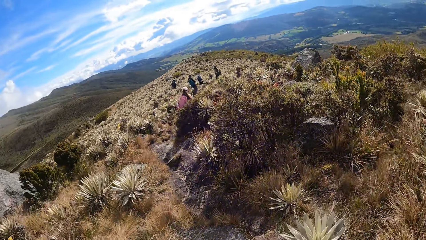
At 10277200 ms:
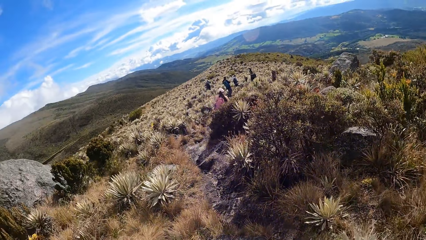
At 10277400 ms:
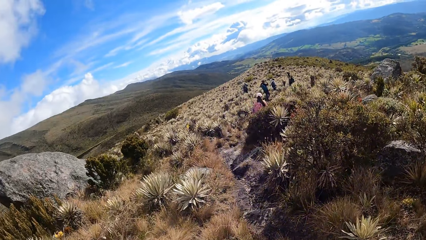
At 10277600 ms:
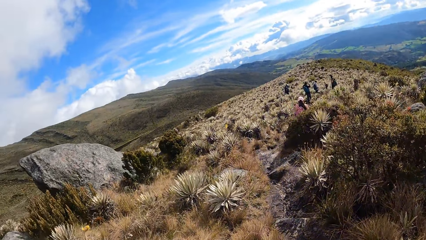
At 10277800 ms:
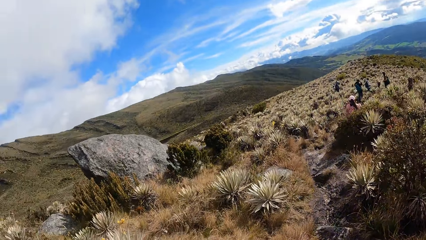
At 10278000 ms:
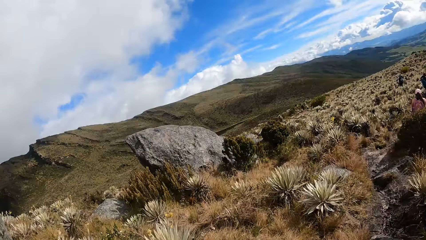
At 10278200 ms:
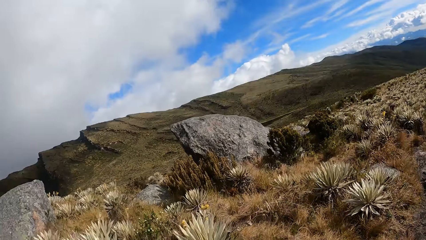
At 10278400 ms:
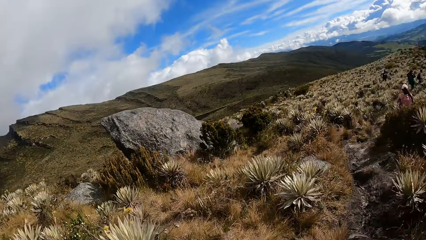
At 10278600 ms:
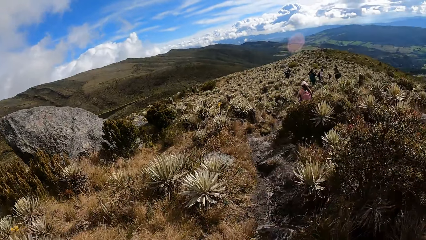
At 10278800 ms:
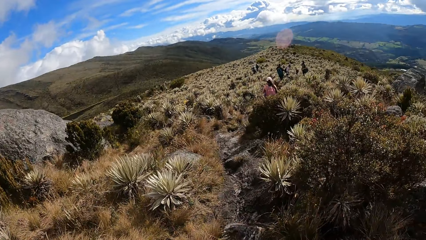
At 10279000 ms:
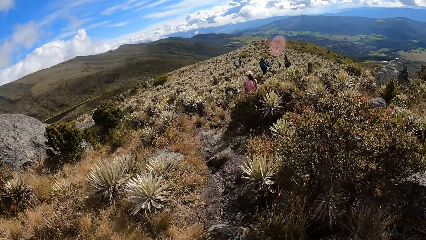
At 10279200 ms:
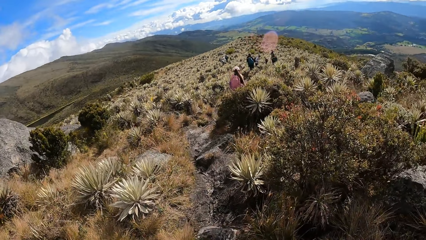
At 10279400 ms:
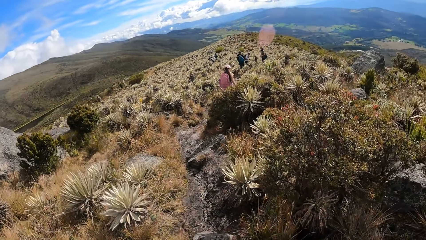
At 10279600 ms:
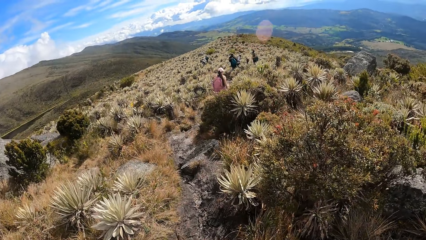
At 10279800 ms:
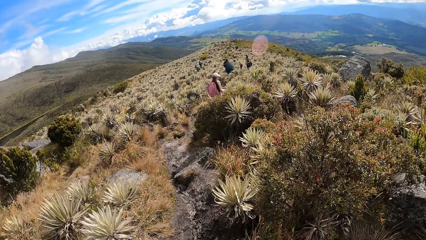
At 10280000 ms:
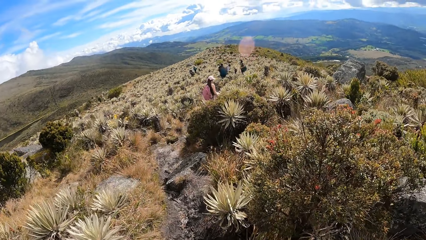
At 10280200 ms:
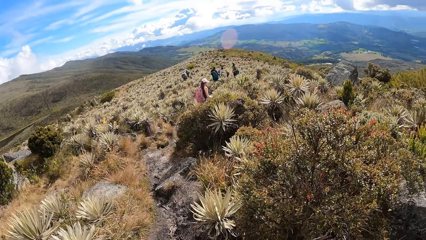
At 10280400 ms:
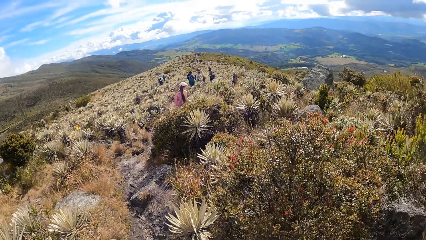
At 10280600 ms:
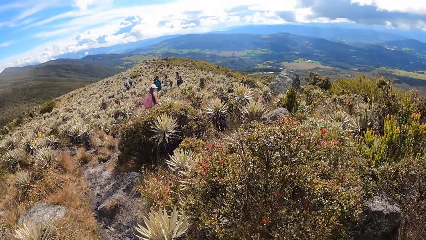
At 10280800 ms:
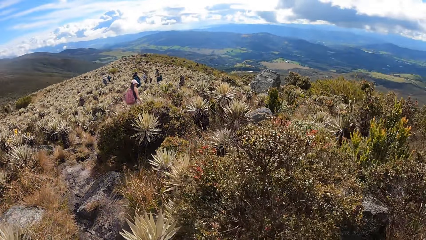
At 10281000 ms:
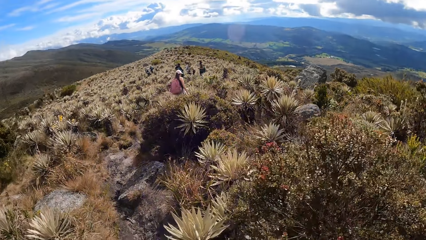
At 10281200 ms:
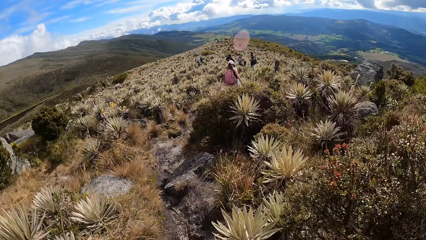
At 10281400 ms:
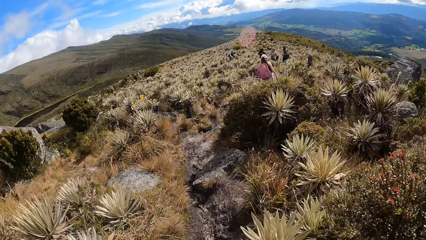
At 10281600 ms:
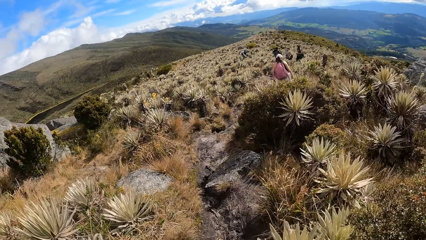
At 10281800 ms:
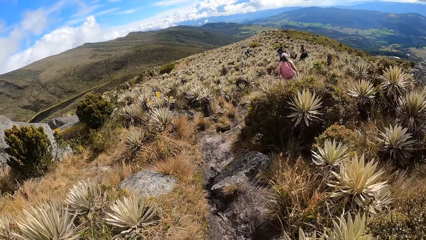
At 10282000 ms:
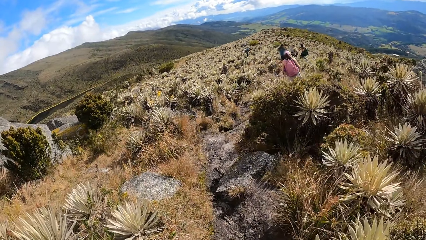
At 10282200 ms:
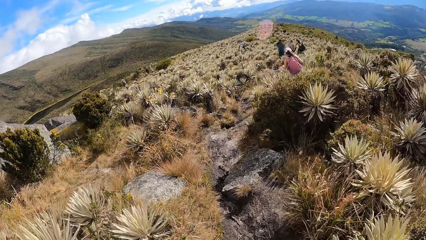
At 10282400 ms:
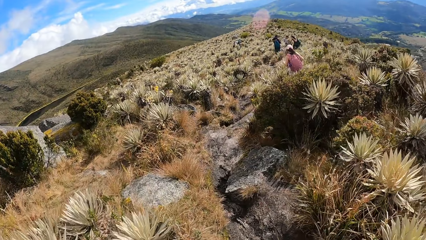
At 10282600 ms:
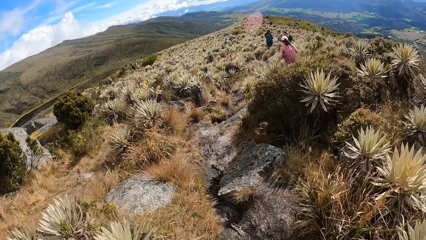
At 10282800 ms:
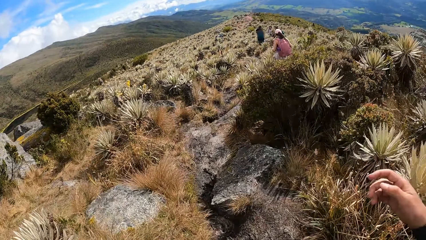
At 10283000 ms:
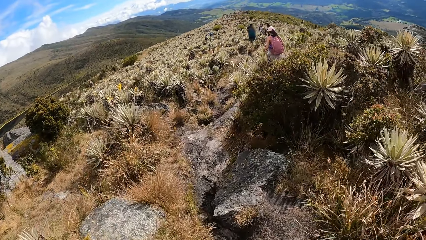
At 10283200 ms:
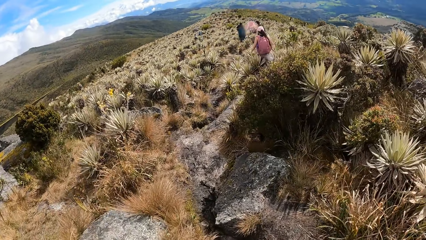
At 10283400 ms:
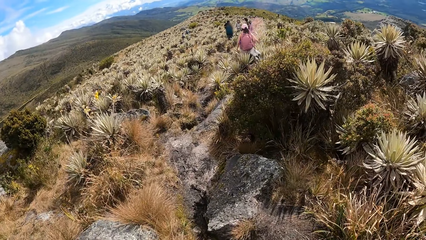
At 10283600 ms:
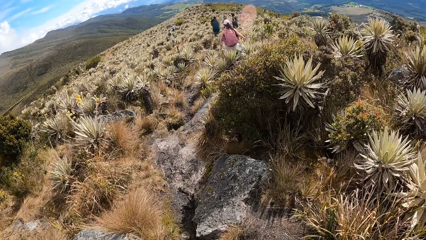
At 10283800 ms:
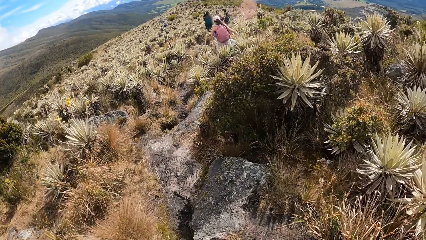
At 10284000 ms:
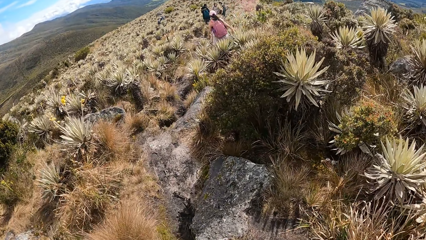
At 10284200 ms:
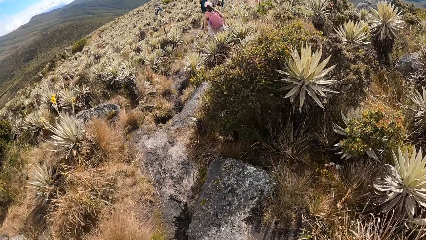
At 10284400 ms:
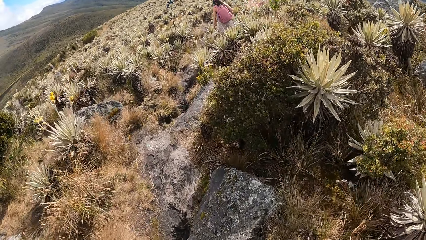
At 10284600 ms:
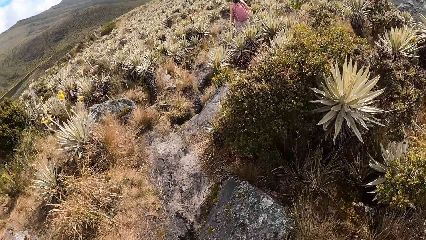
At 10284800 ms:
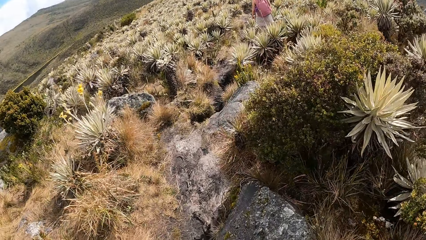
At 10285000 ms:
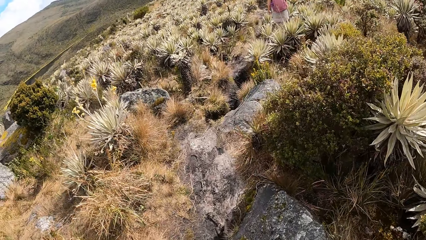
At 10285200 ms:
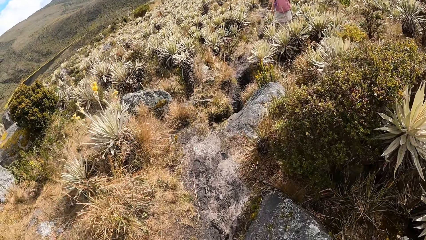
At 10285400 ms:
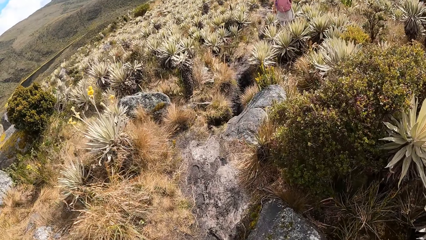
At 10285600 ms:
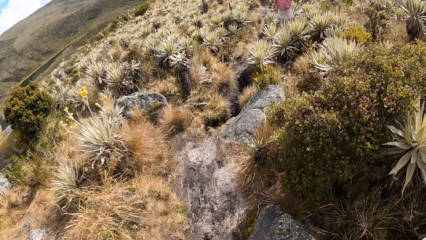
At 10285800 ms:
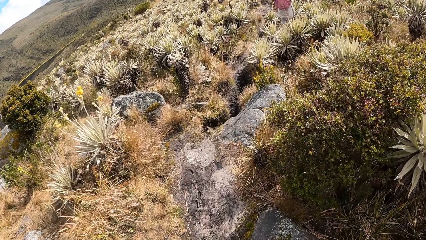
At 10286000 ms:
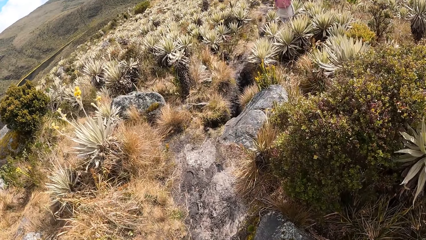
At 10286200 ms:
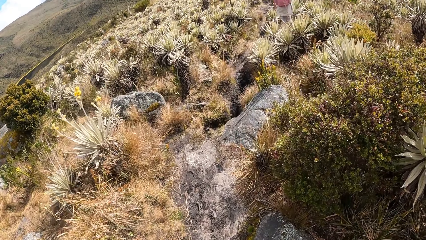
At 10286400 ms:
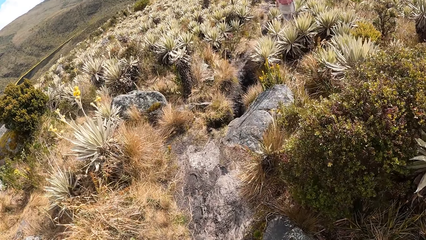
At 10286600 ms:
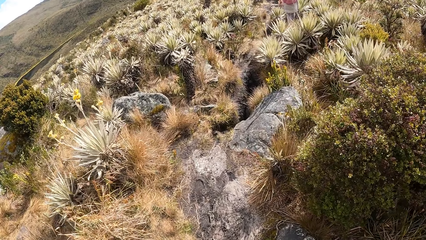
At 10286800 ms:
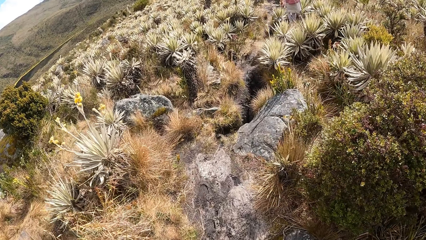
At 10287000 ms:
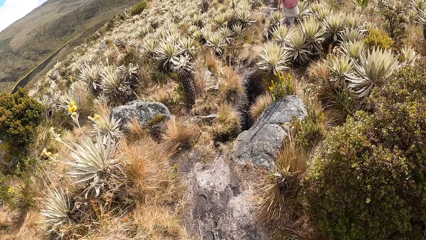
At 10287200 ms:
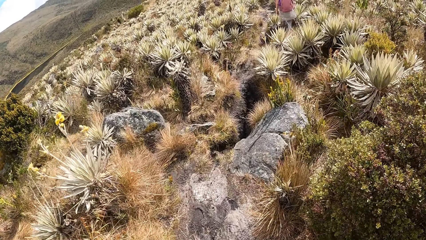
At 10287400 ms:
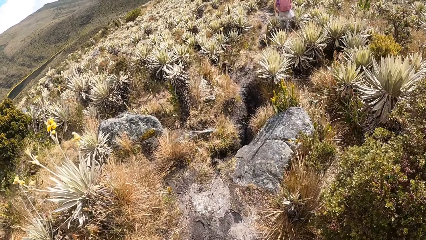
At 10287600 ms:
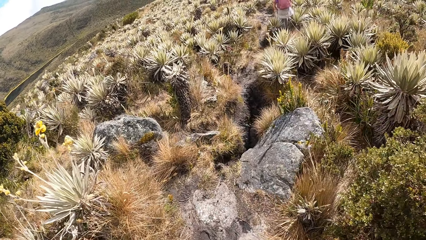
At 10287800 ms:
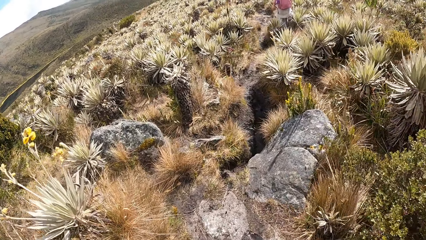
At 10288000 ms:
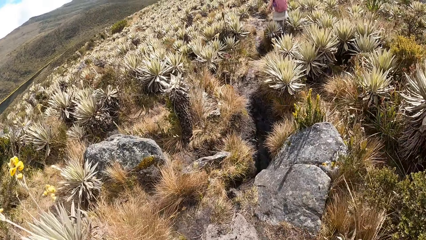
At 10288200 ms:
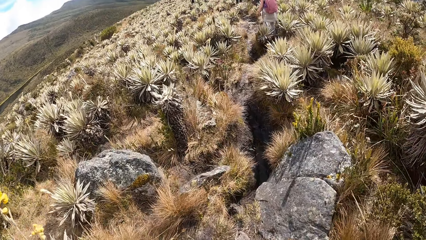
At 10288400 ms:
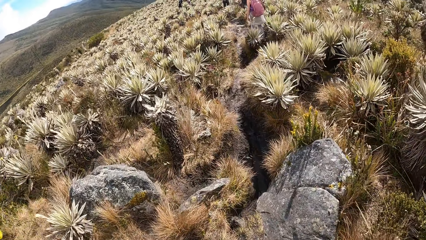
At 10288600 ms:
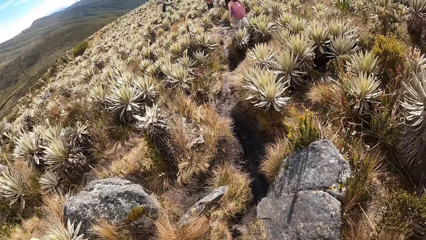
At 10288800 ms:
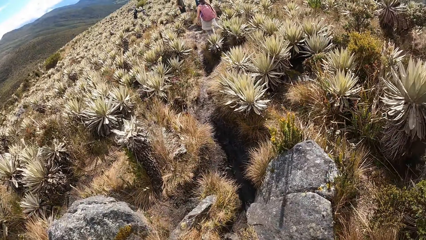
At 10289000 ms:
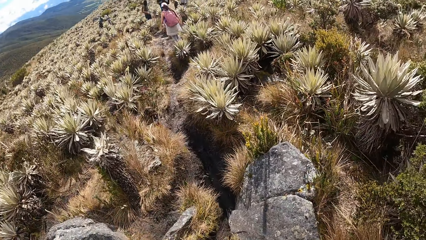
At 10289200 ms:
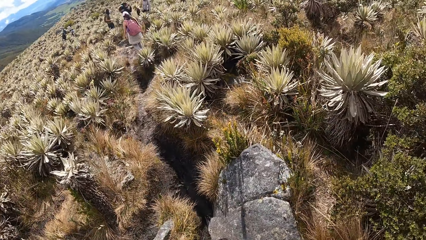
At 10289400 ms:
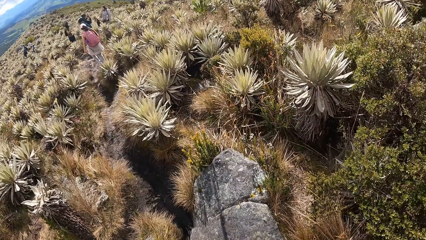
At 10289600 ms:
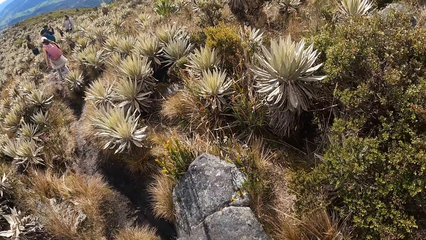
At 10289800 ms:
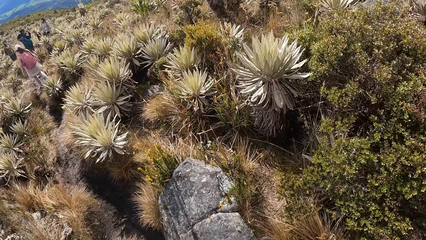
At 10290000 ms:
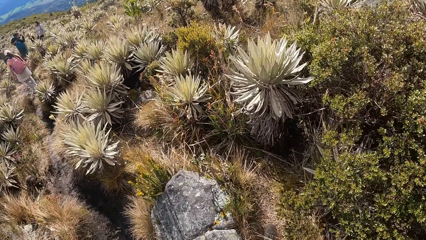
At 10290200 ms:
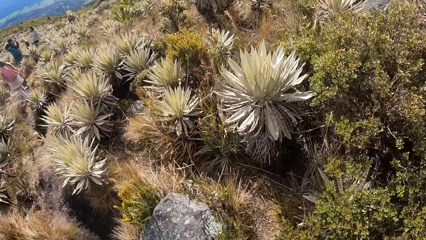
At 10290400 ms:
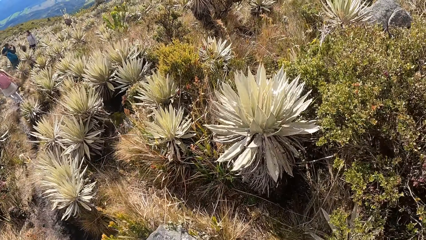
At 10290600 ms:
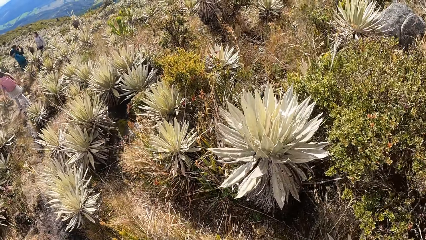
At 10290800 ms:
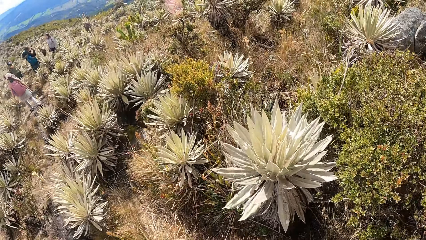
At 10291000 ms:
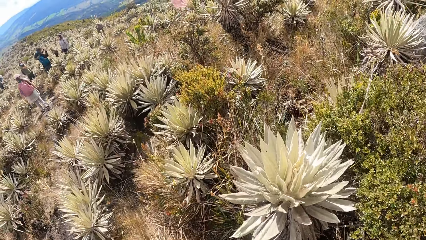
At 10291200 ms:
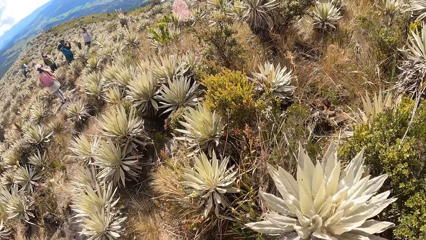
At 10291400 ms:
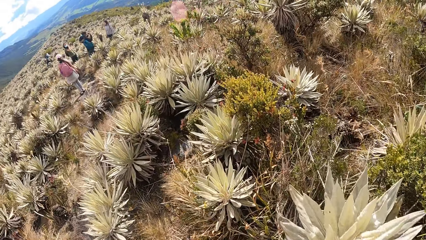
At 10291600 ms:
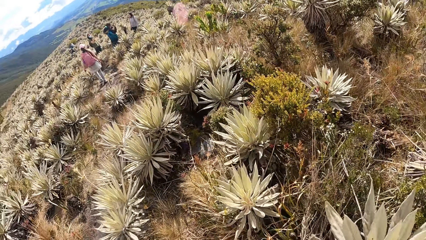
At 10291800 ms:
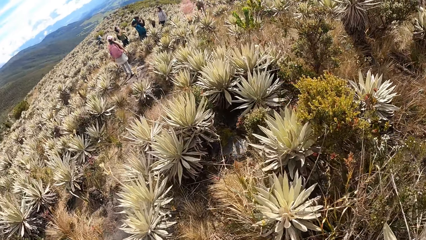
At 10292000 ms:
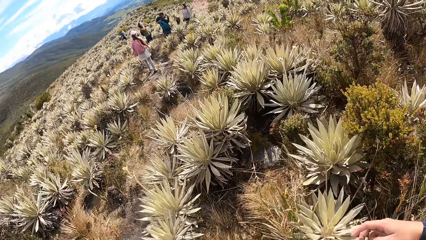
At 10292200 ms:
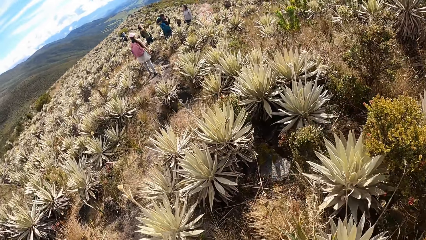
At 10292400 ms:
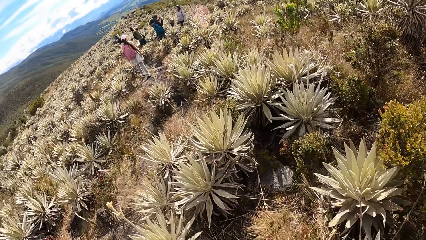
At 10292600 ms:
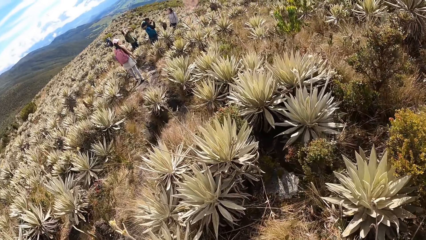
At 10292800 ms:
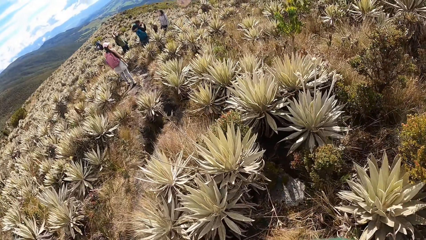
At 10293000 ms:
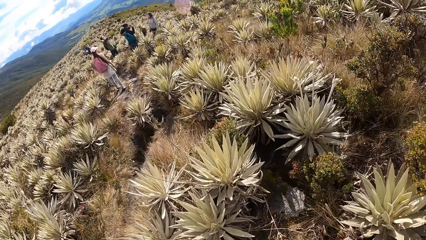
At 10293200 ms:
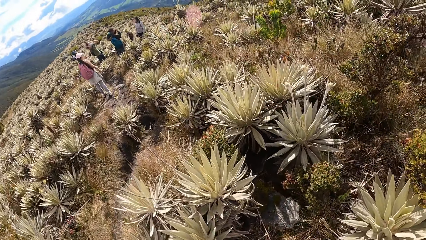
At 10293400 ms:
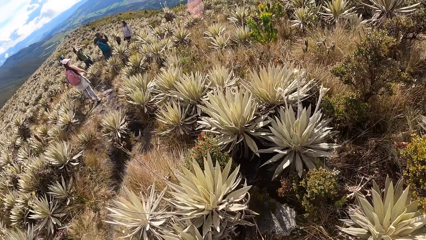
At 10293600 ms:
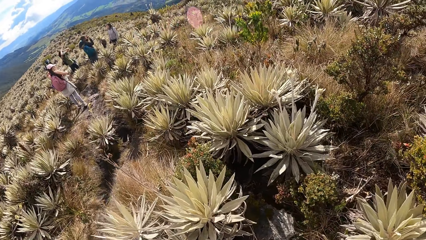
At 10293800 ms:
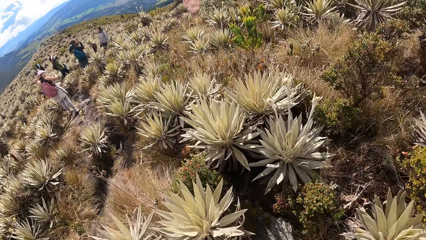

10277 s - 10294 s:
The camera wearer looks around. They walk ahead. They move the right hand. They walk ahead.
